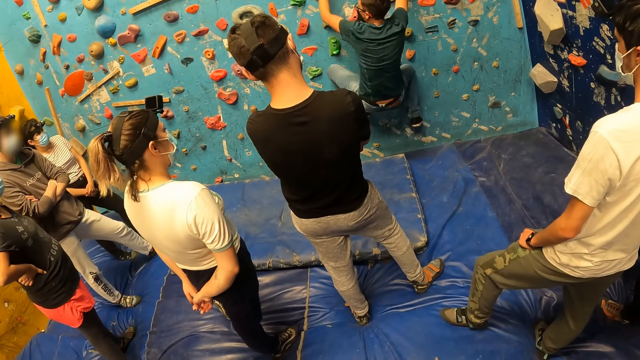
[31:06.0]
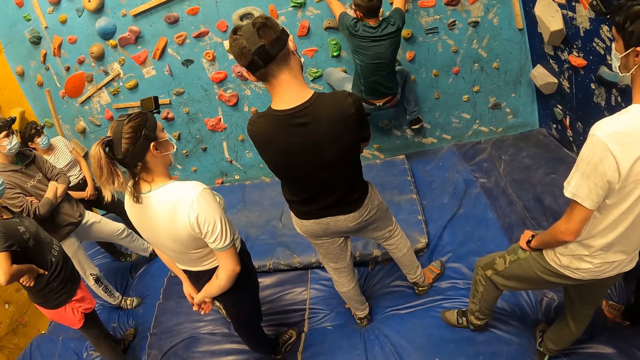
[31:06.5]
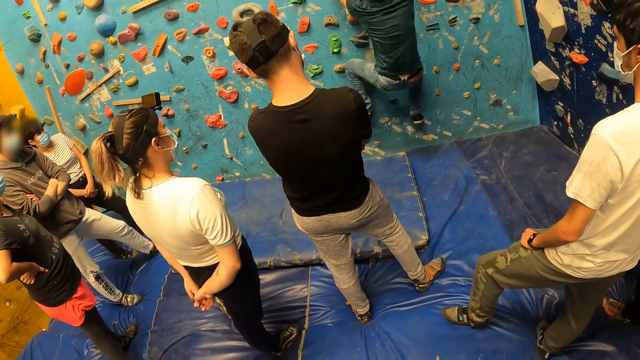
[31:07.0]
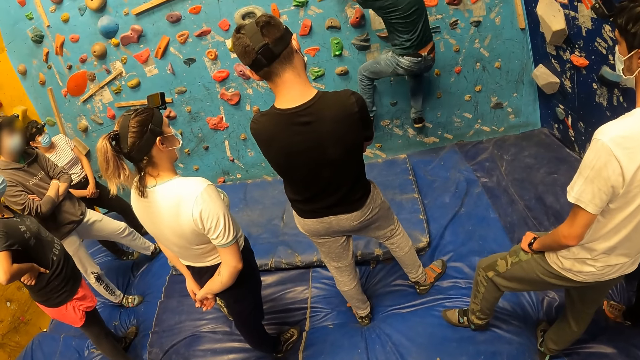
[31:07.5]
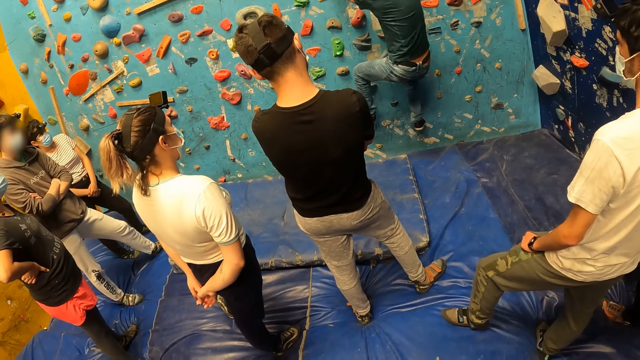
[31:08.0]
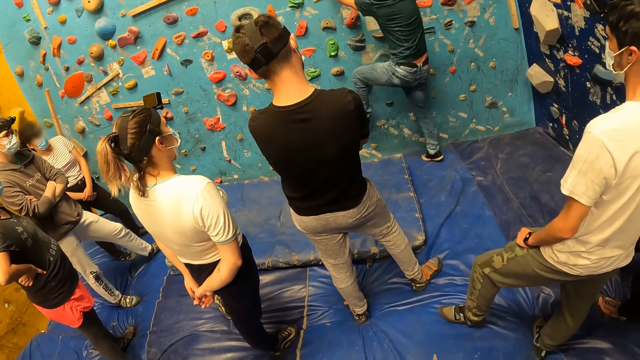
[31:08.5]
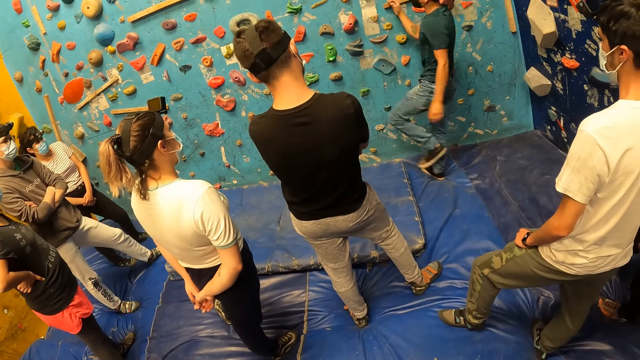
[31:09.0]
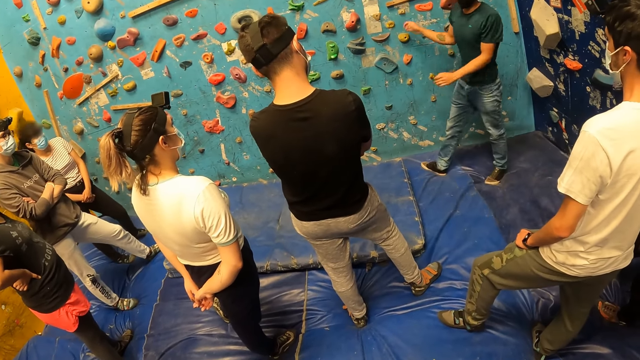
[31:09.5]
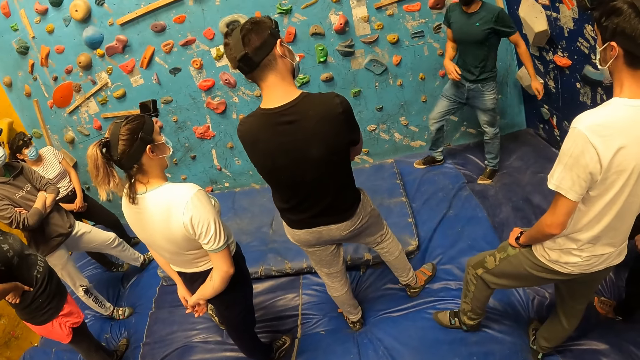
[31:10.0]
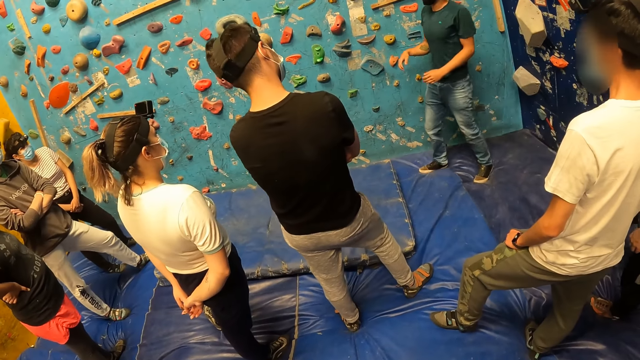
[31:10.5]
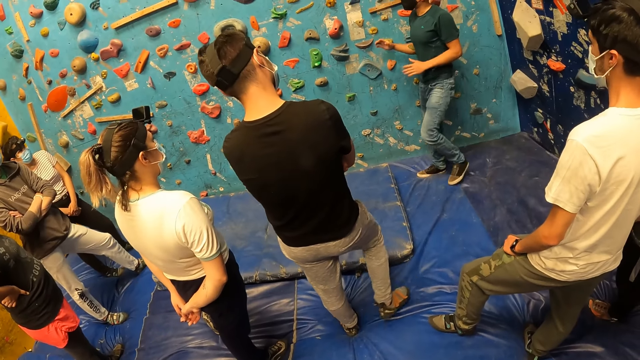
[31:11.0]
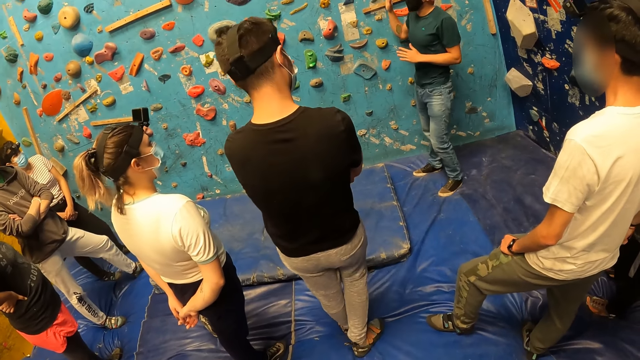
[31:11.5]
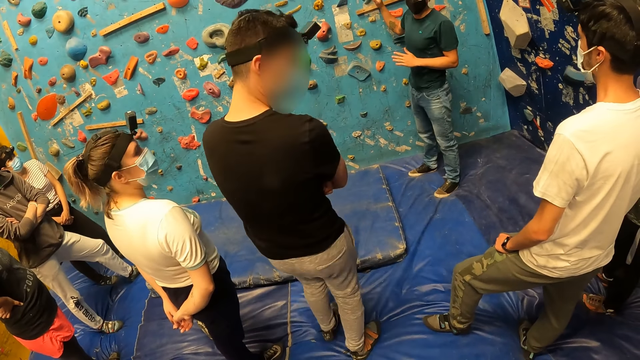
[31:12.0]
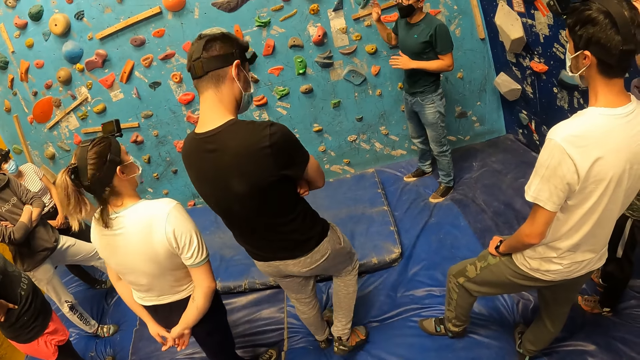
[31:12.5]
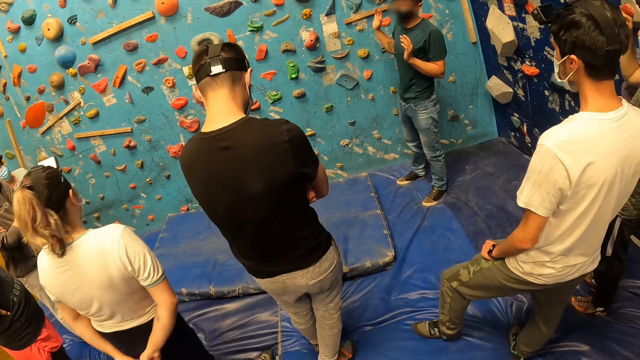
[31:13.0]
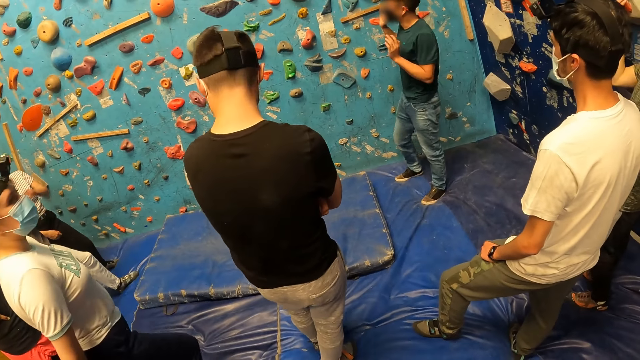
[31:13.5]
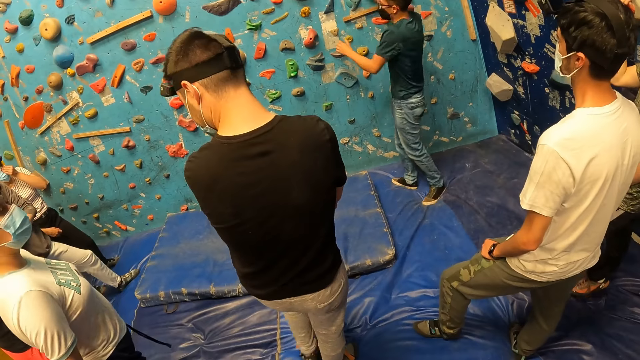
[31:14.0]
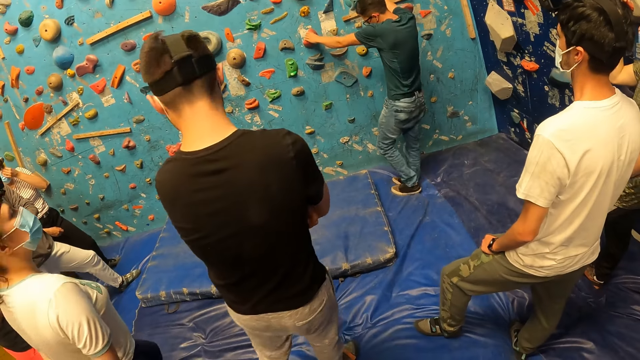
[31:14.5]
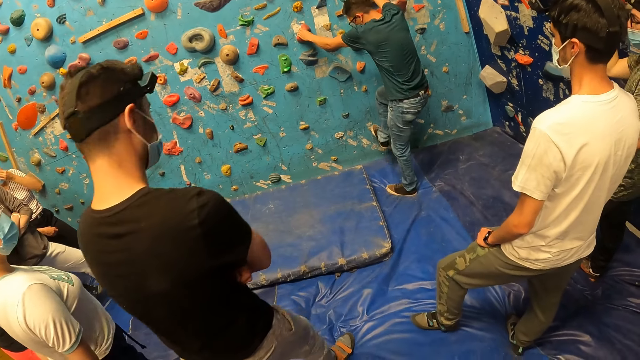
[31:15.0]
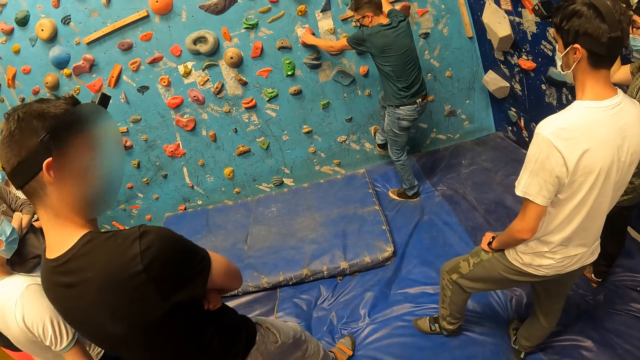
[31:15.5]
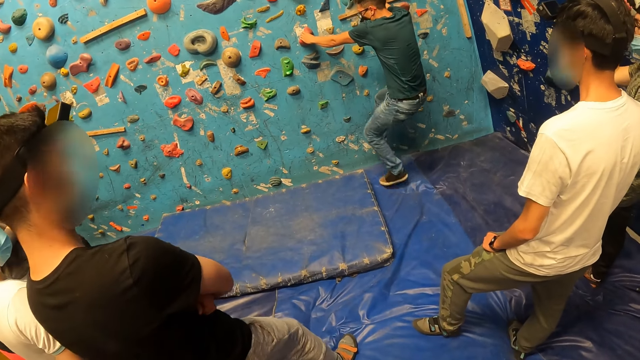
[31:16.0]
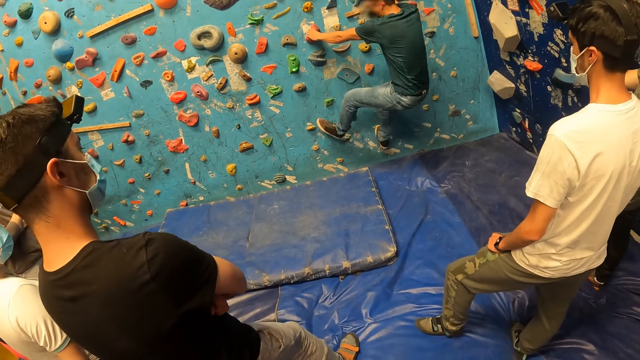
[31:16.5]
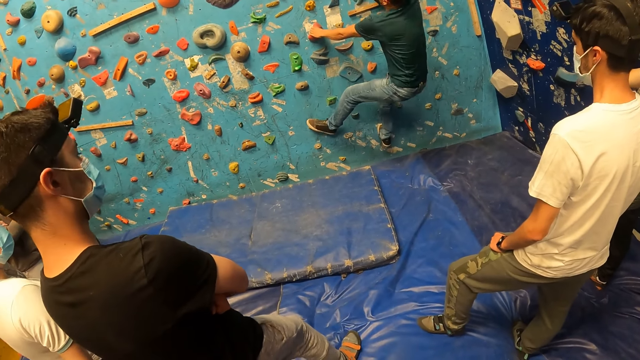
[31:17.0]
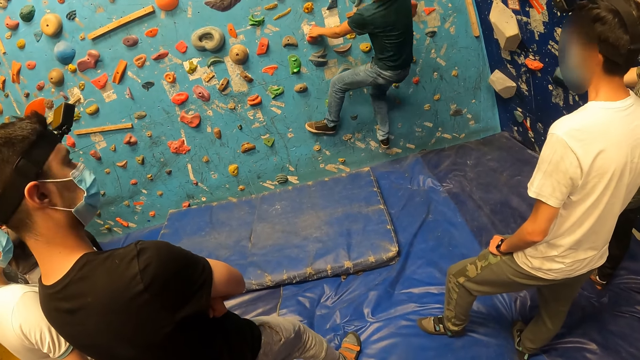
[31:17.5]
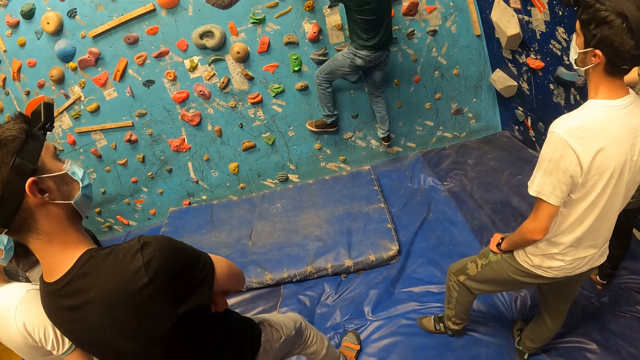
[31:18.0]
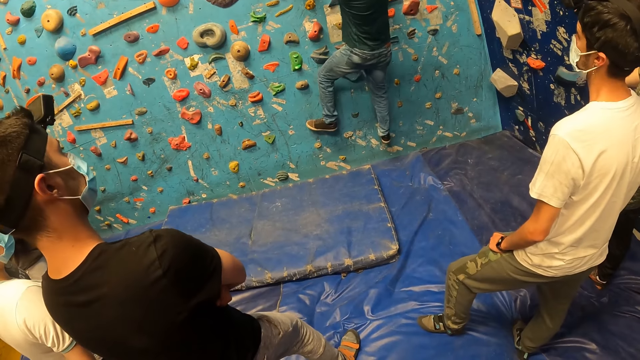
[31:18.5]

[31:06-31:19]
The instructor gets down from the wall. The instructor gives instruction. A woman and a man move backward. The instructor climbs on the bouldering wall.

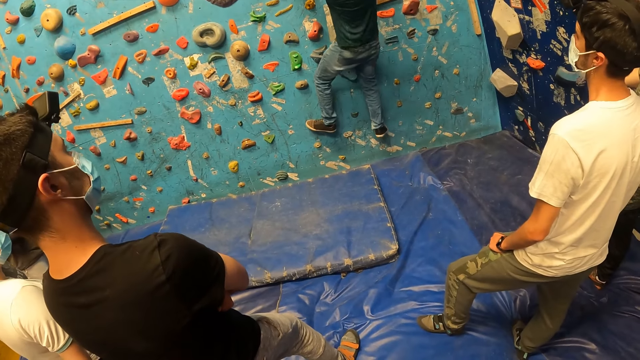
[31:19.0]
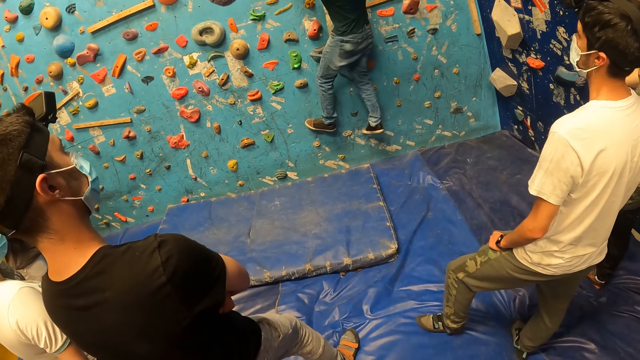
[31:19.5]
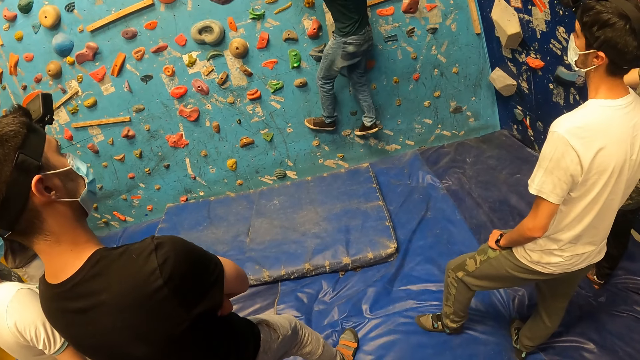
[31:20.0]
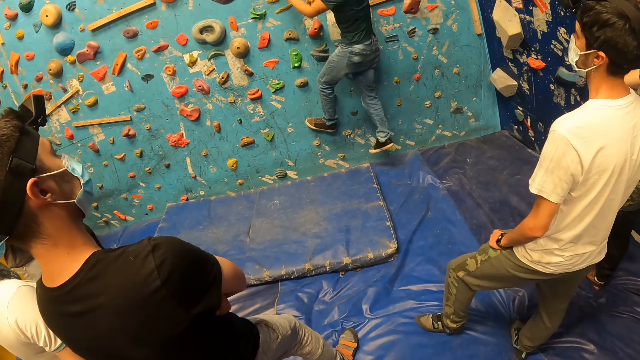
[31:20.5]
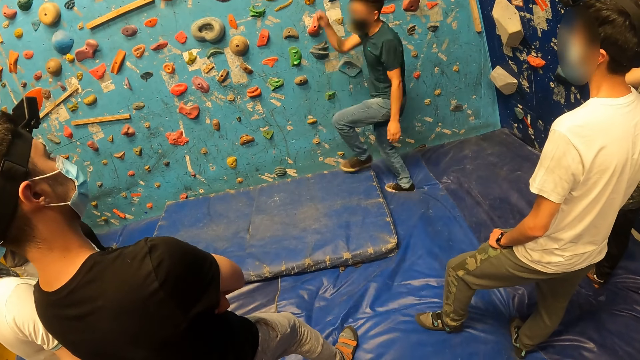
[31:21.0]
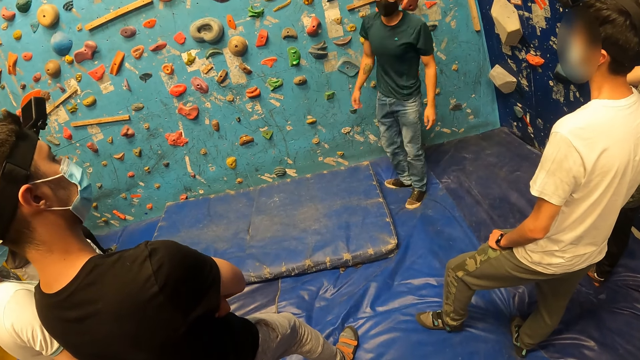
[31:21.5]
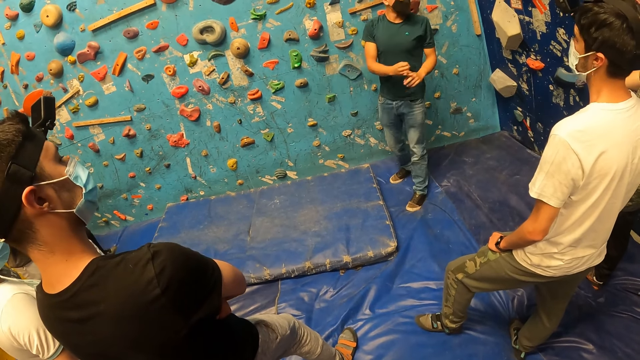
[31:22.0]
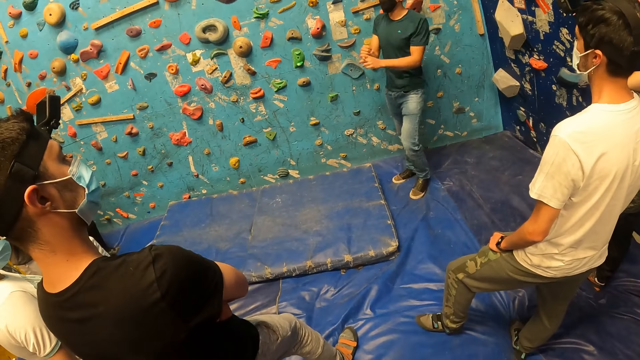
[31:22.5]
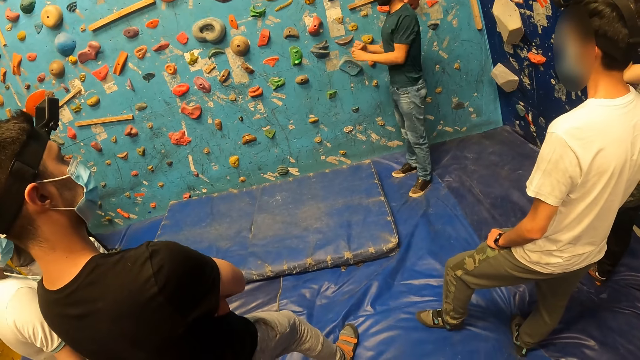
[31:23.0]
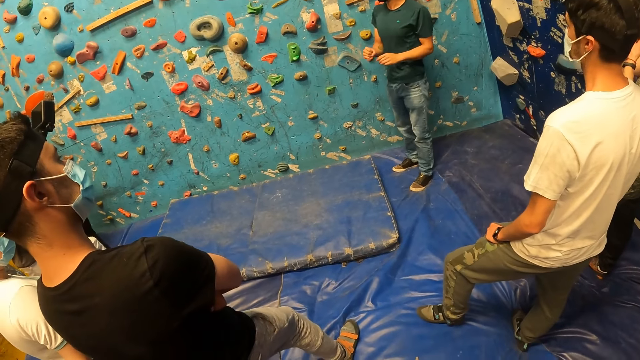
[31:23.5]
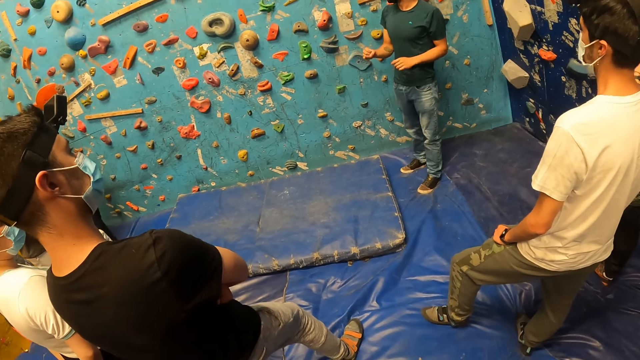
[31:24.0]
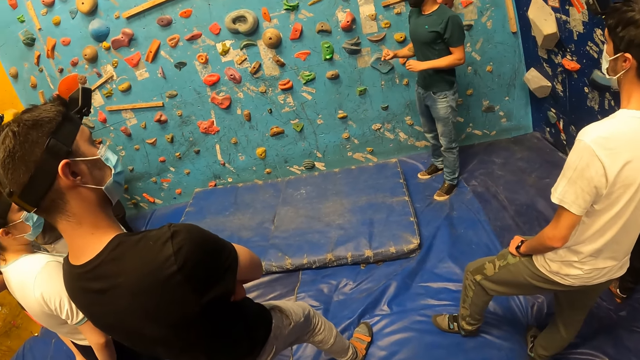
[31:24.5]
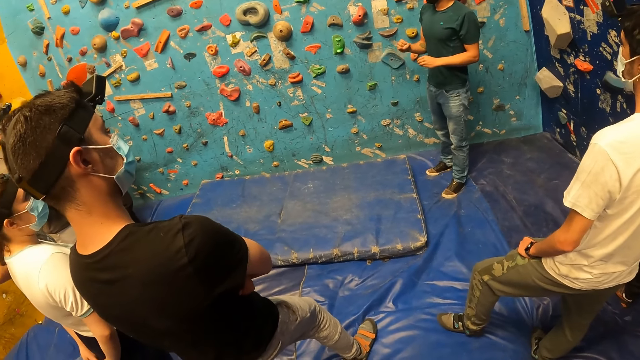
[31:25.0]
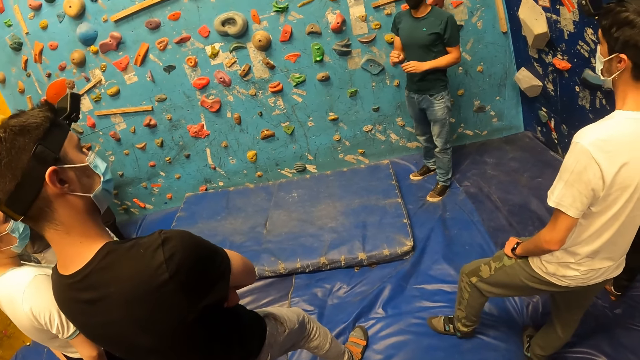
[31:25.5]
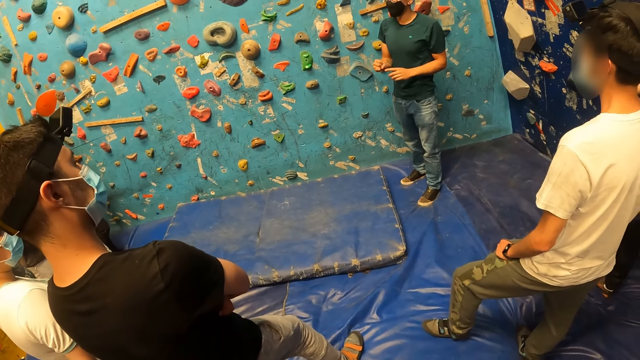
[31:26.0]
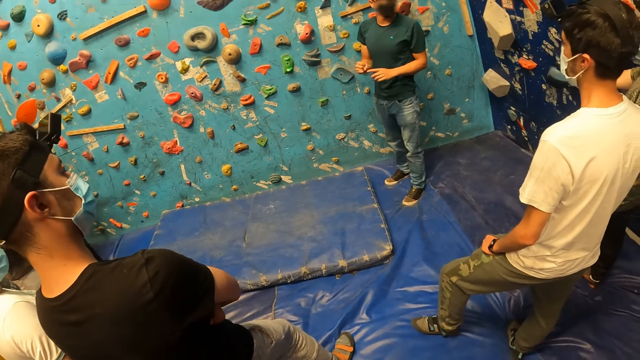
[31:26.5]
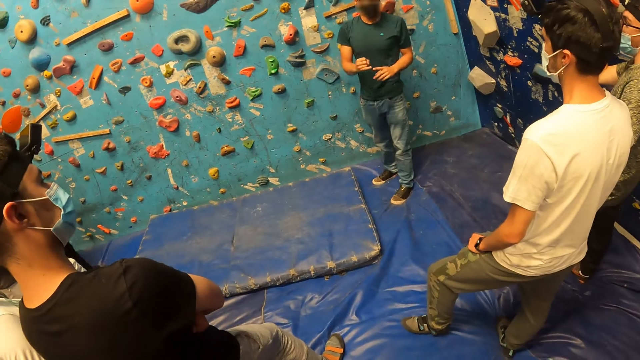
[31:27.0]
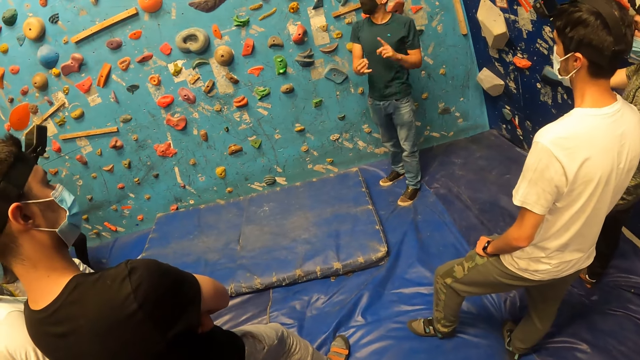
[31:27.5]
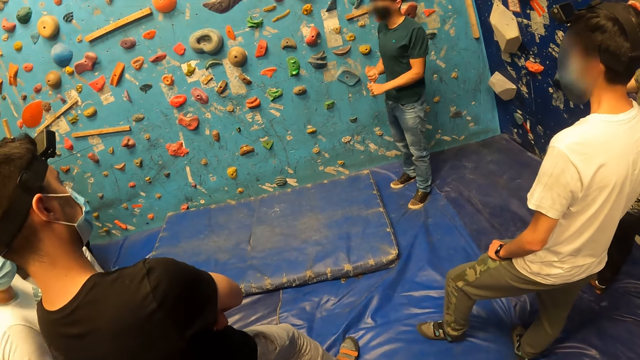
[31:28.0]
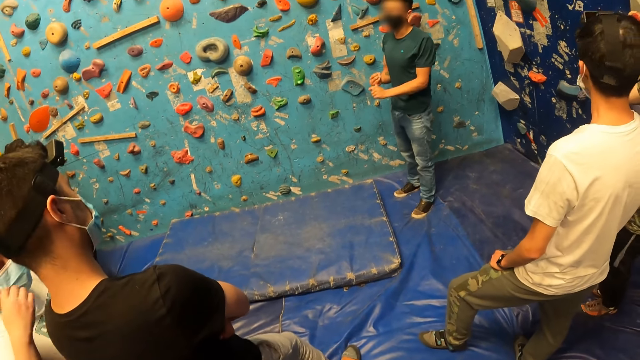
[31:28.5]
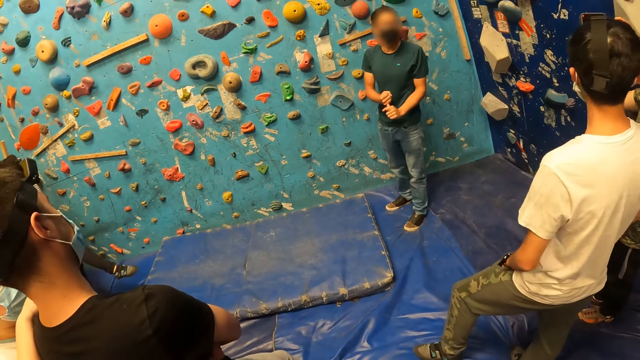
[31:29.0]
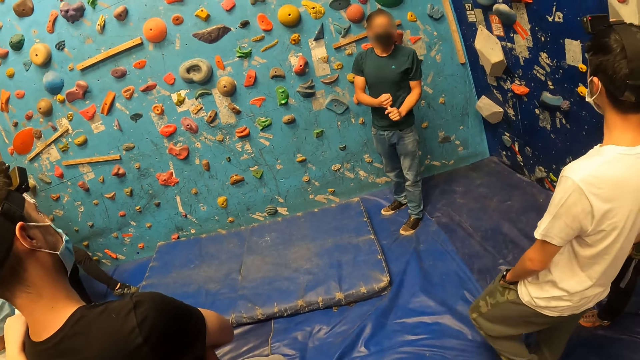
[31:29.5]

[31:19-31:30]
The instructor gets down from the wall. The instructor gives instruction. A woman rests her right hand on a man.
